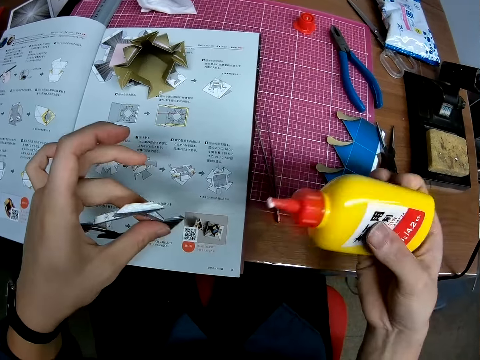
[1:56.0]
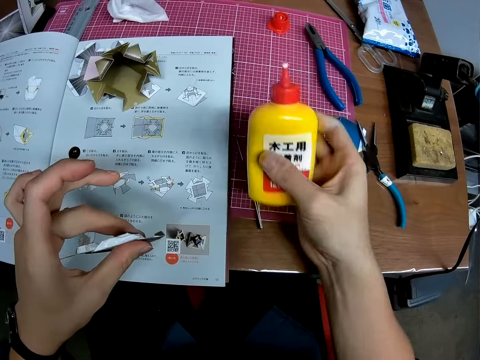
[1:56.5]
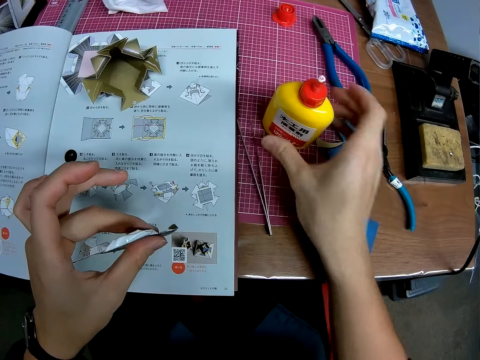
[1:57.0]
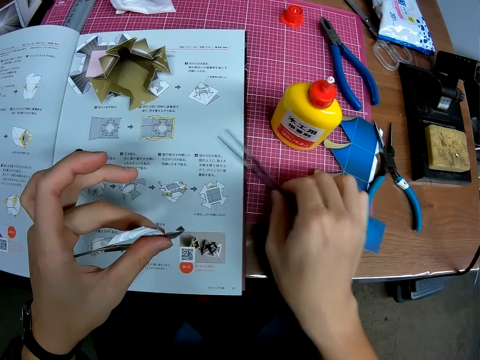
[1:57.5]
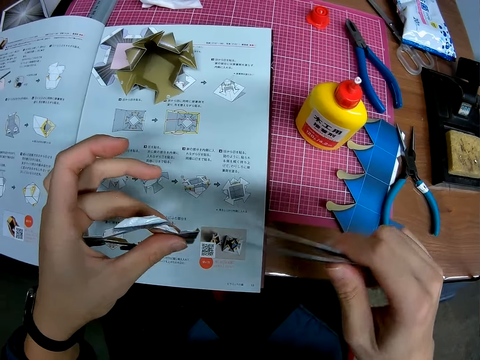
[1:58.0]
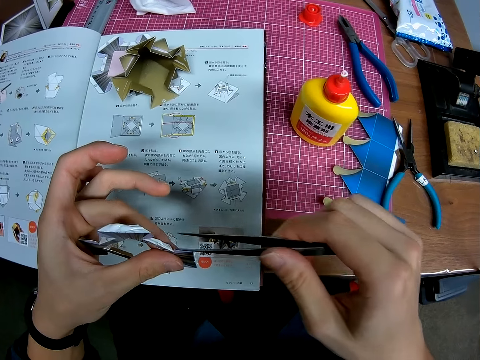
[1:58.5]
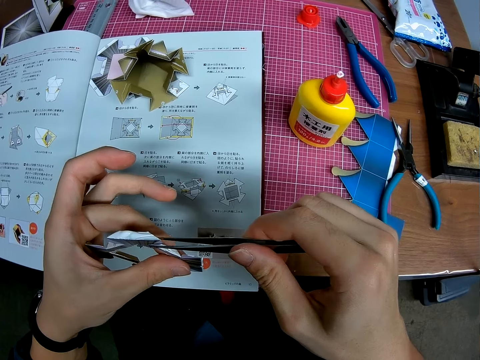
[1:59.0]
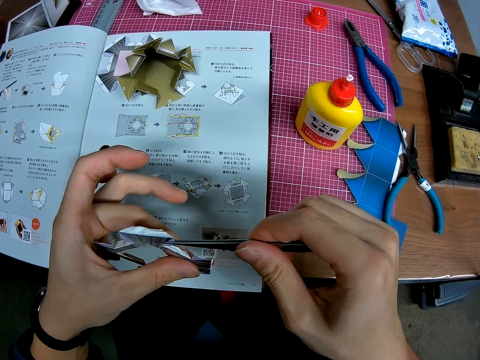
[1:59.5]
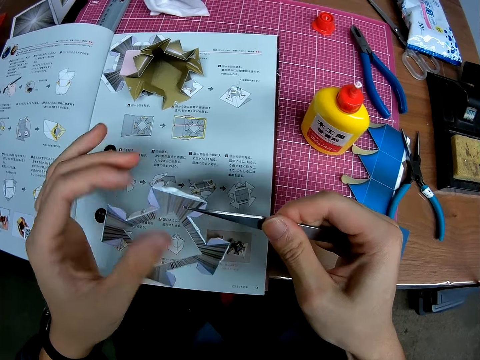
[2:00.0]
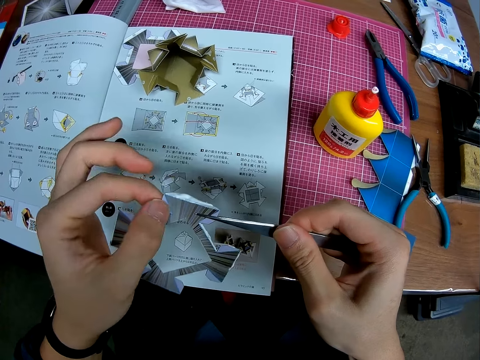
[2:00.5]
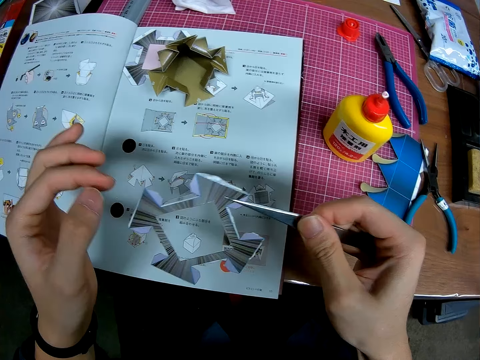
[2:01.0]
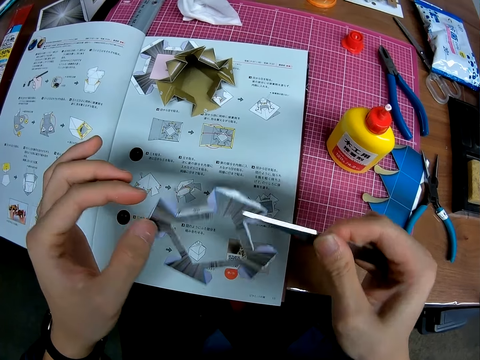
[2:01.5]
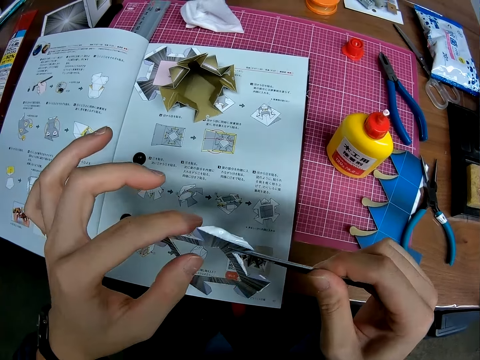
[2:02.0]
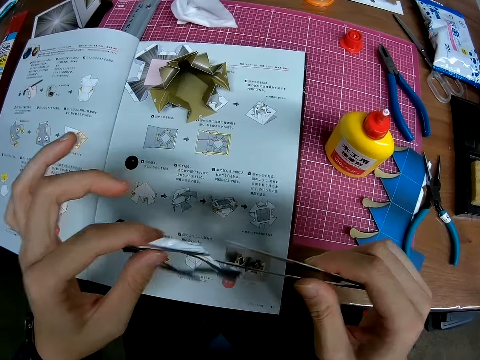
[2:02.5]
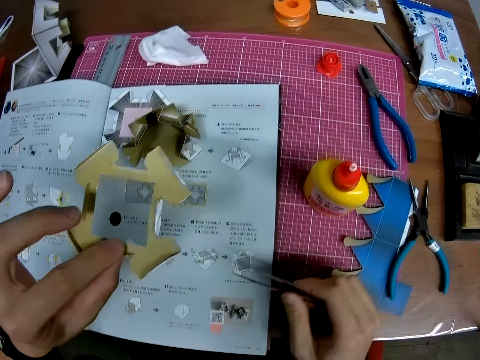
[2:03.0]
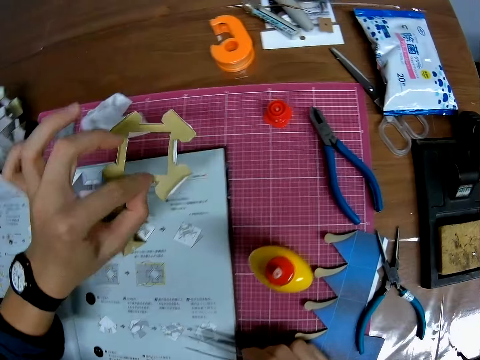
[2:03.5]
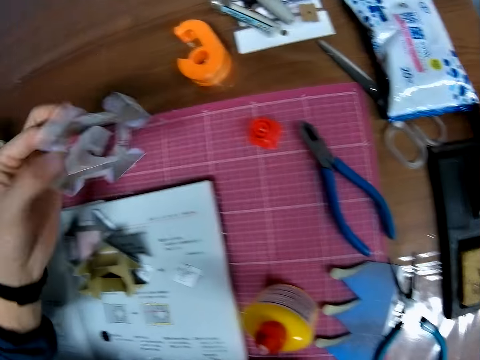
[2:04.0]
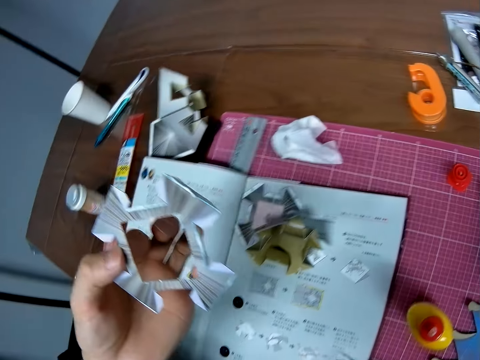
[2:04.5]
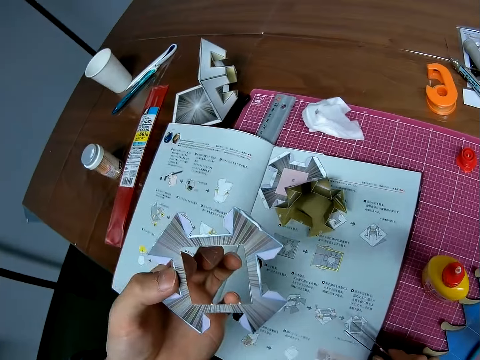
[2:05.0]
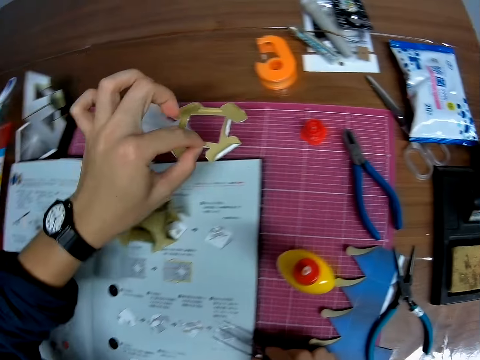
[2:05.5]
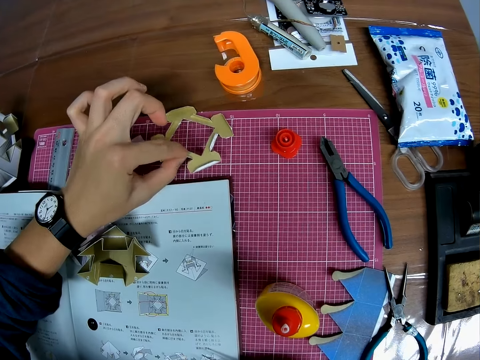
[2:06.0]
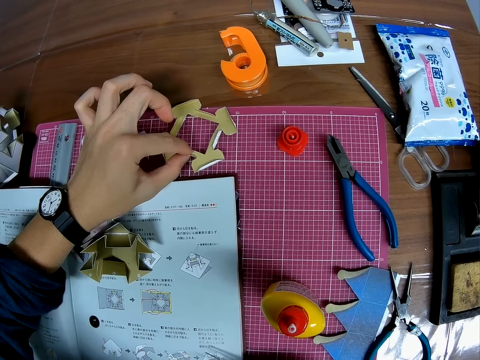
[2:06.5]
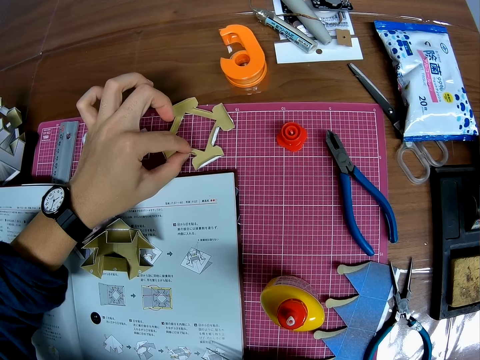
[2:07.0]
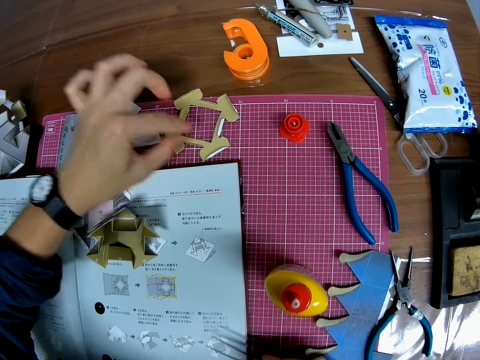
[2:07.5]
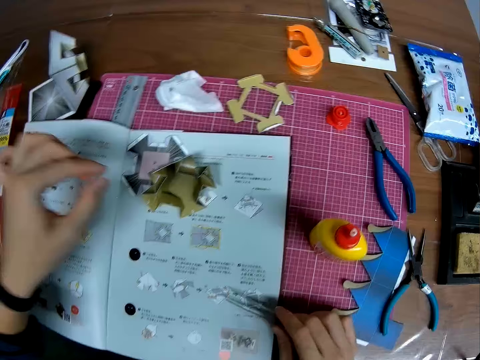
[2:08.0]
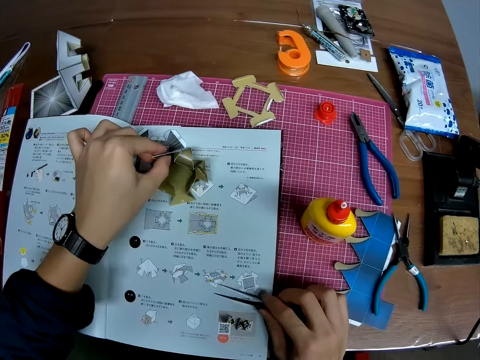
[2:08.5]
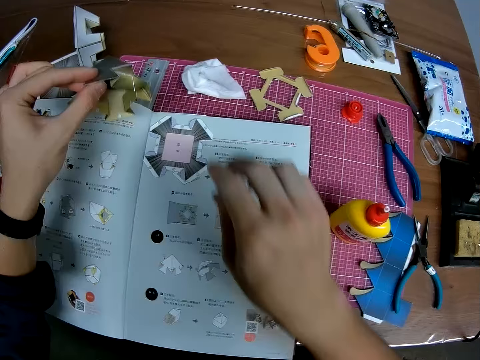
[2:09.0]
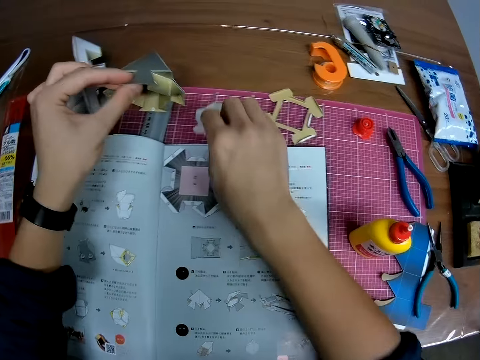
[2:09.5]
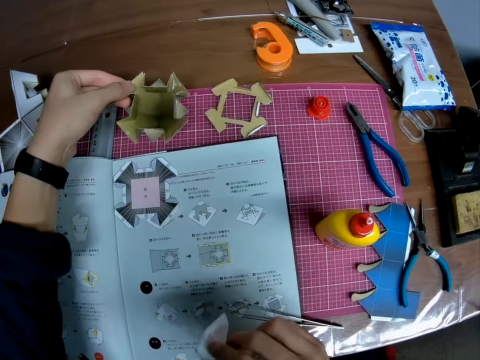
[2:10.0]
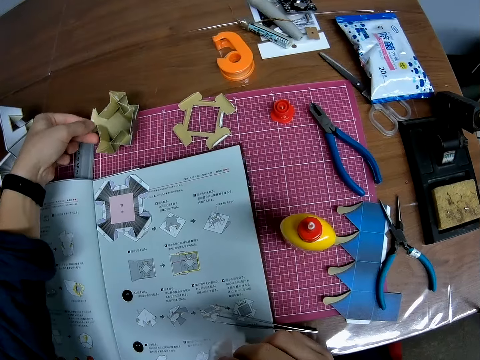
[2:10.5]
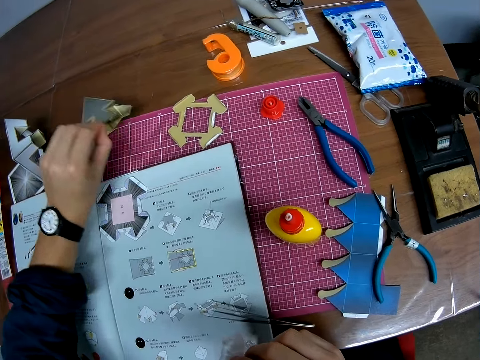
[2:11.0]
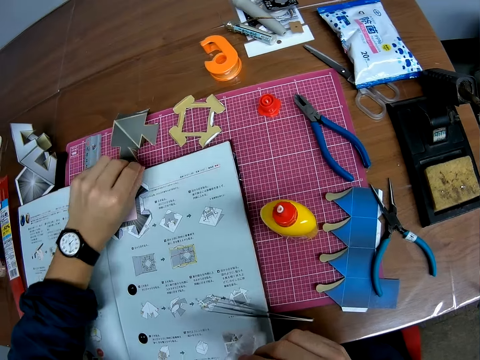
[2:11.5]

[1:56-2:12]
The camera wearer puts the glue on the cutting mat. They pick up the tweezer tong from the table. They hold the paper craft or crafting paper with the tweezer, and remove the tweezer from the paper craft. They put the crafting paper on the cutting mat. They put the tweezer tong on the cutting mat. They pick up another paper craft or origami on the table.

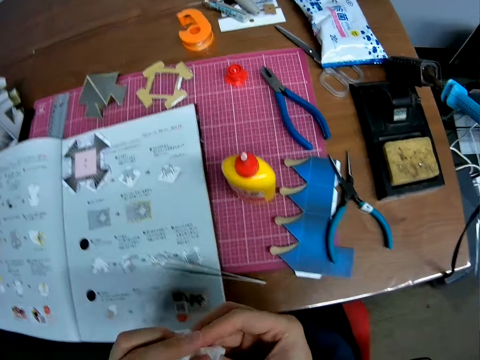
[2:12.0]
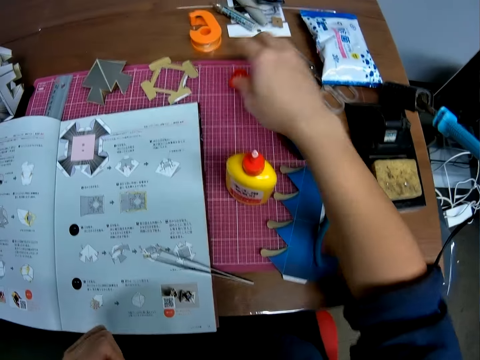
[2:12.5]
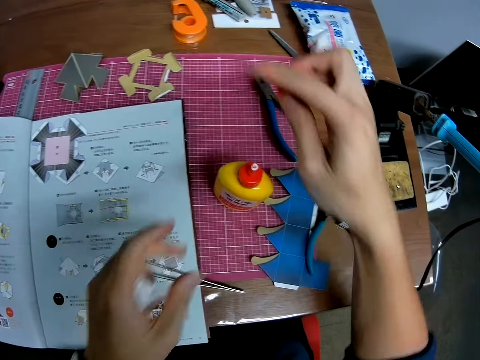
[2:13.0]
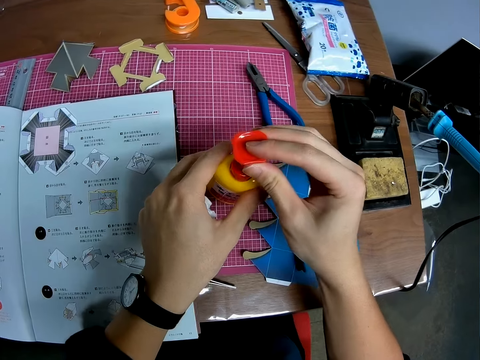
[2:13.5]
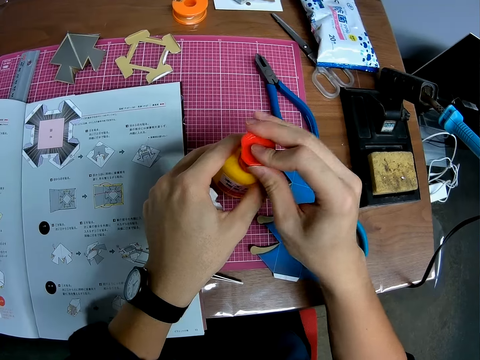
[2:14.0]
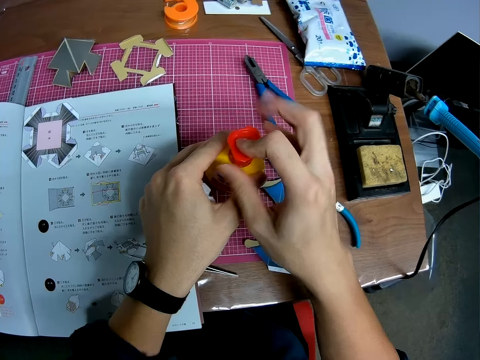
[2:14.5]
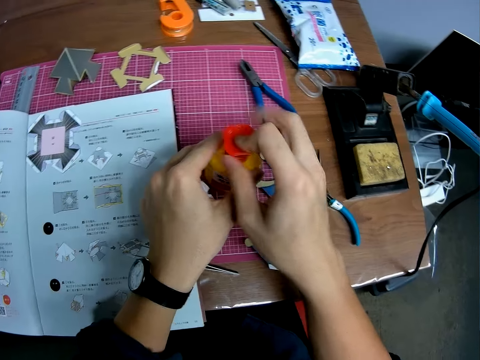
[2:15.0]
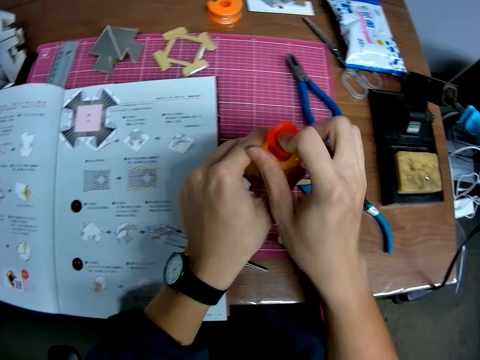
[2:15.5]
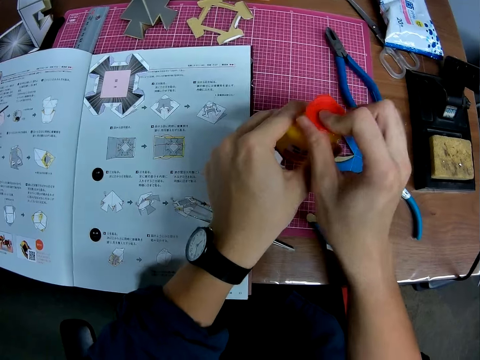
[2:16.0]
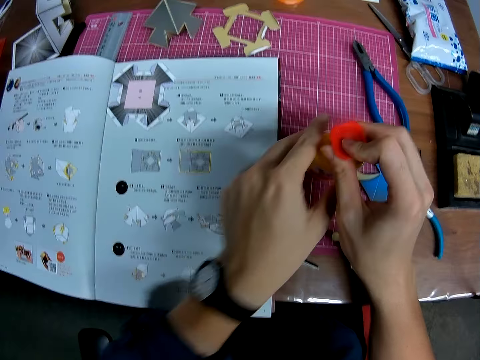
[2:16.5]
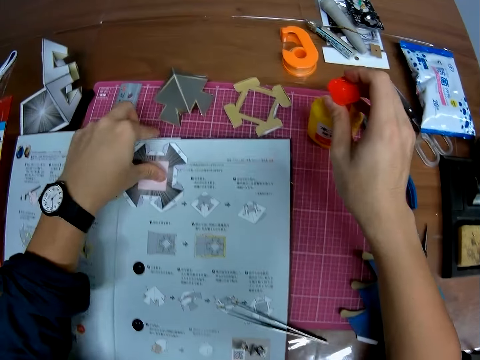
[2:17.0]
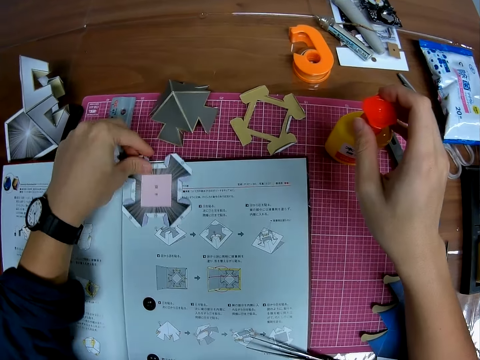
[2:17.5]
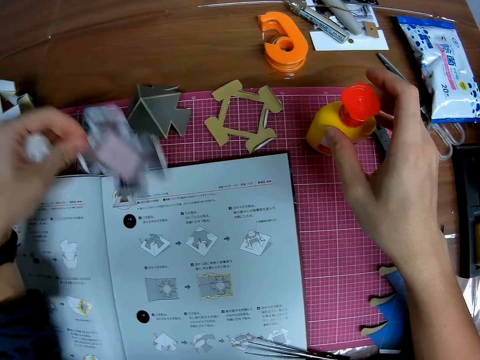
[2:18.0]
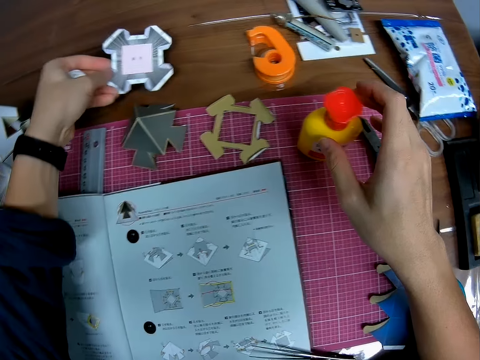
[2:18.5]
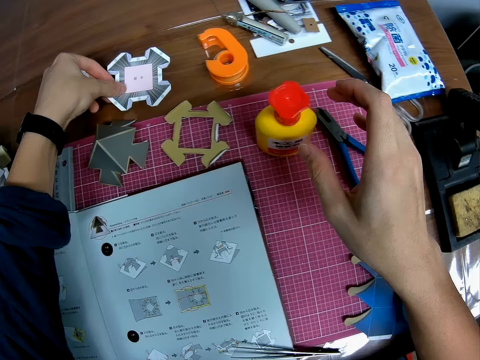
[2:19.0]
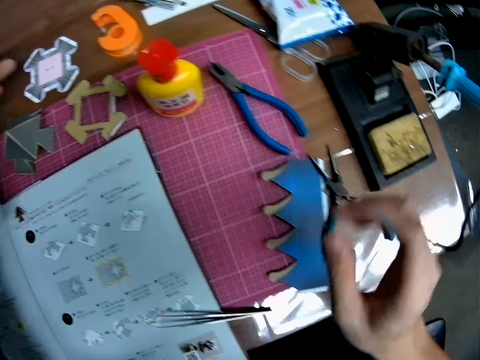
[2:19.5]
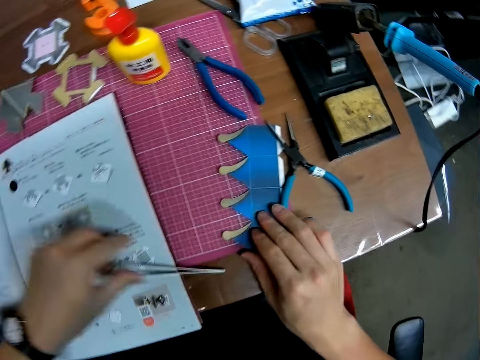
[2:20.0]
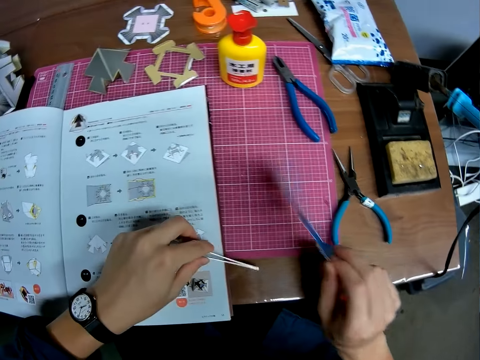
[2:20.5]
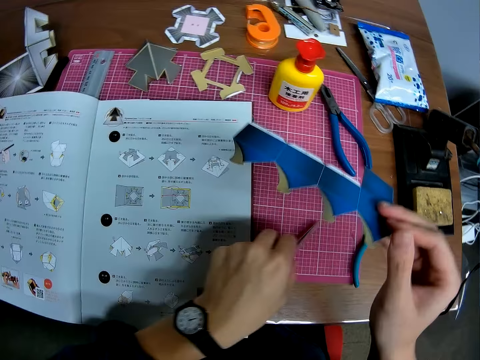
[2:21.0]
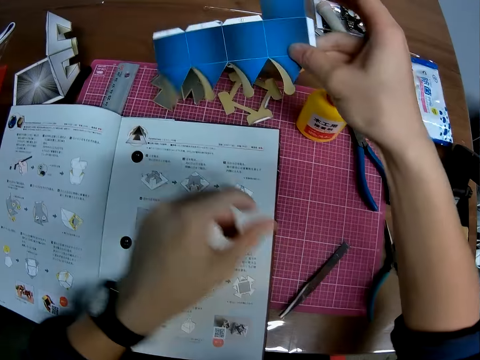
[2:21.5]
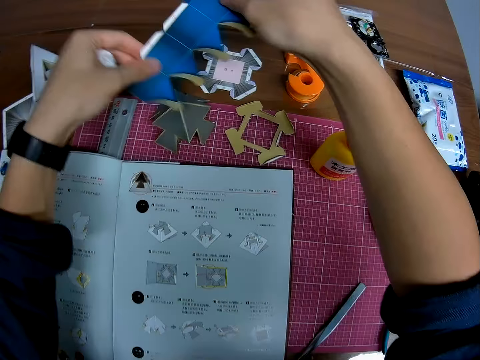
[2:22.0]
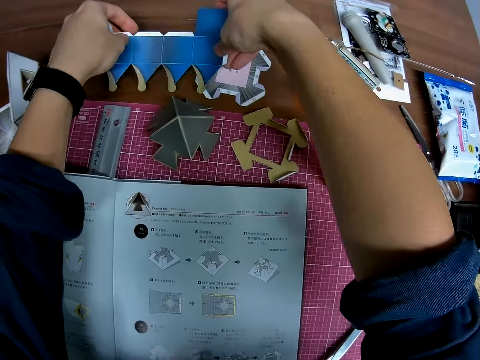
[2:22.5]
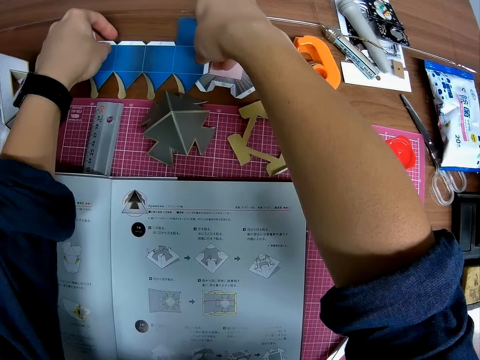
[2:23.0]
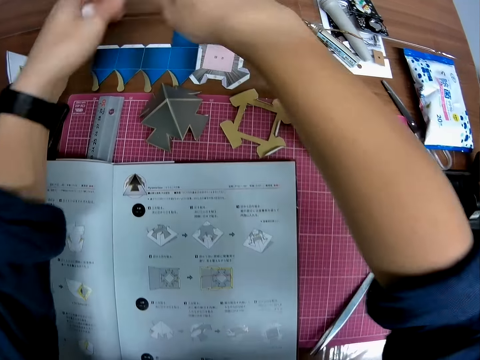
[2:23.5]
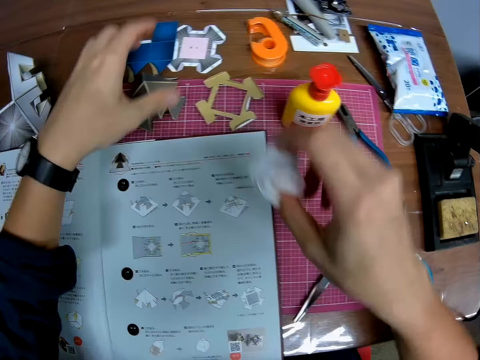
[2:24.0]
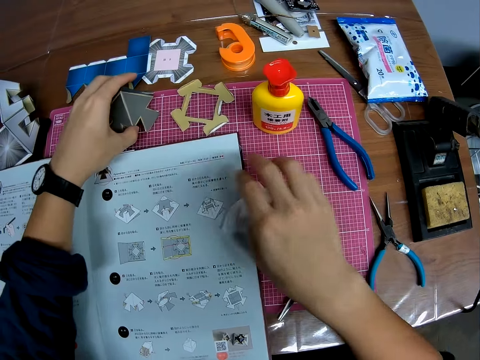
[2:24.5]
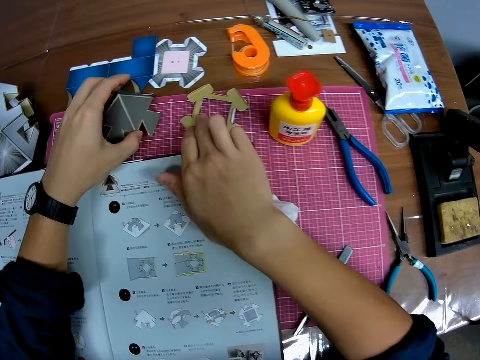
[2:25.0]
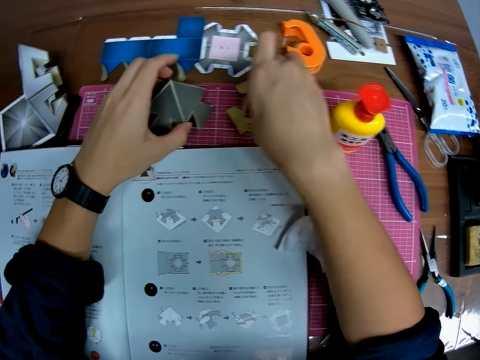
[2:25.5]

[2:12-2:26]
The camera wearer picks up the glue cap. They cover the glue with the cap. They move the glue on the table. They pick up a crafting paper or paper craft from the manual paper. They put the crafting paper on the desk. They pick up a tweezer tong and a blue paper craft. They put the tweezer tong on the desk. They drop the blue paper craft on the table. They put the paper on the cutting mat.
